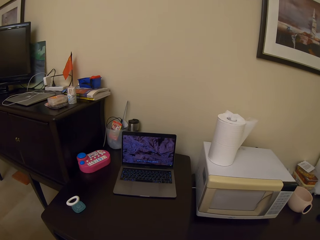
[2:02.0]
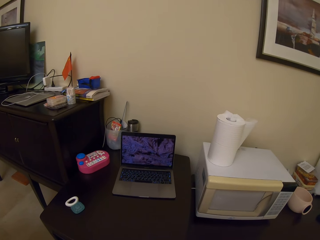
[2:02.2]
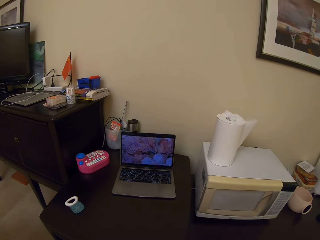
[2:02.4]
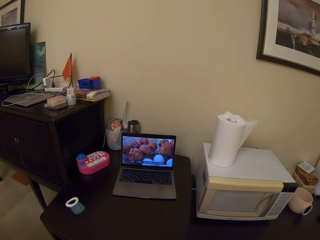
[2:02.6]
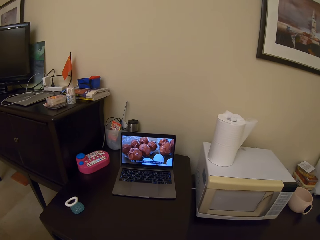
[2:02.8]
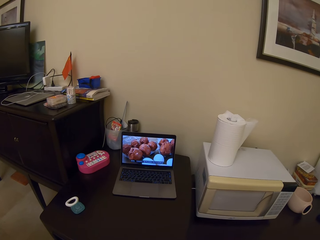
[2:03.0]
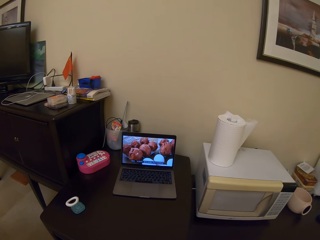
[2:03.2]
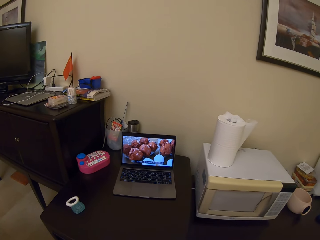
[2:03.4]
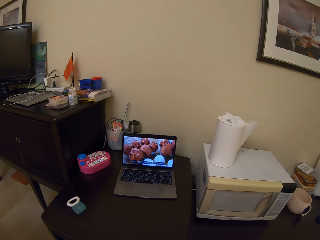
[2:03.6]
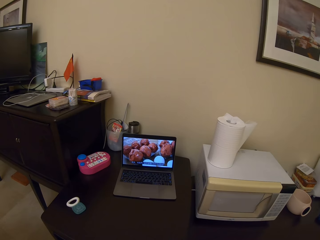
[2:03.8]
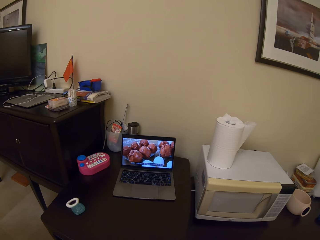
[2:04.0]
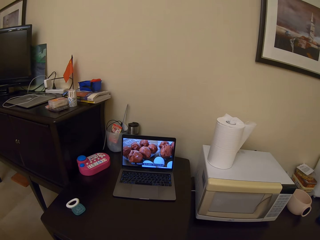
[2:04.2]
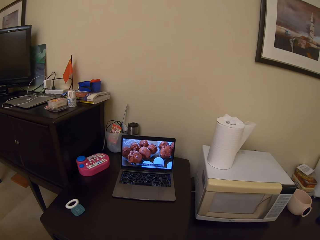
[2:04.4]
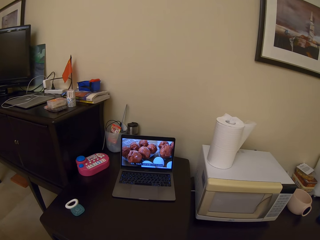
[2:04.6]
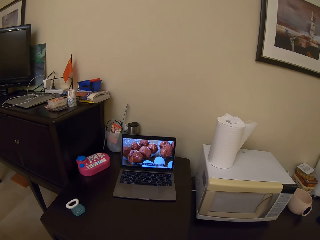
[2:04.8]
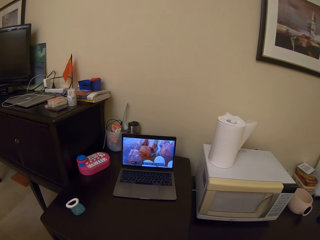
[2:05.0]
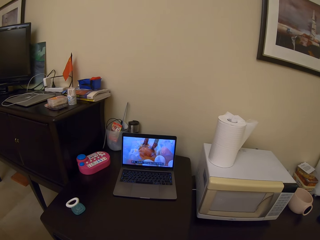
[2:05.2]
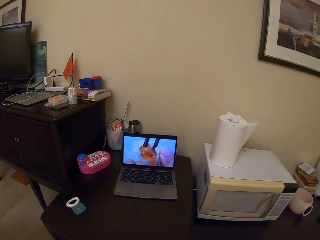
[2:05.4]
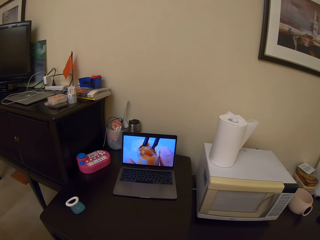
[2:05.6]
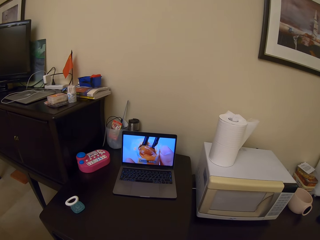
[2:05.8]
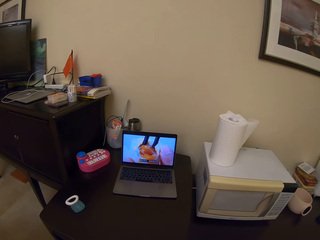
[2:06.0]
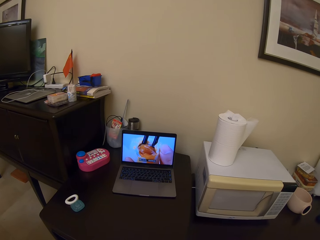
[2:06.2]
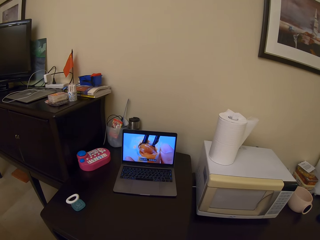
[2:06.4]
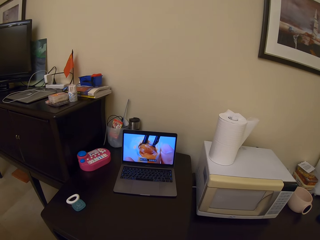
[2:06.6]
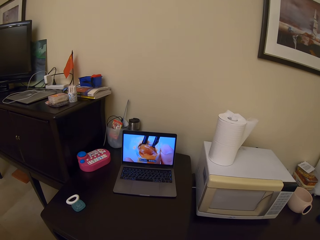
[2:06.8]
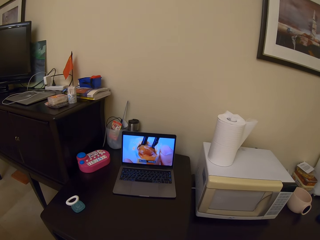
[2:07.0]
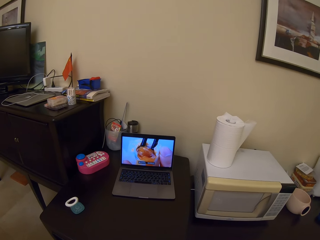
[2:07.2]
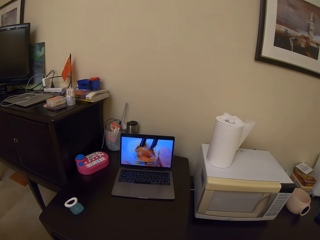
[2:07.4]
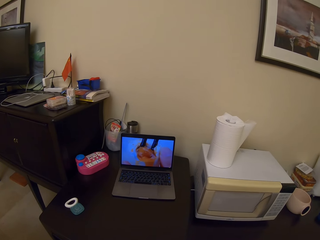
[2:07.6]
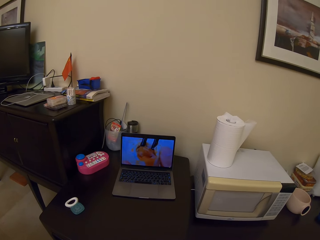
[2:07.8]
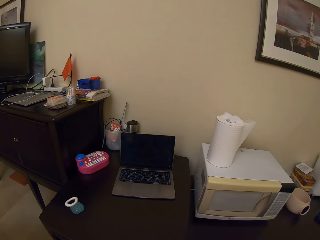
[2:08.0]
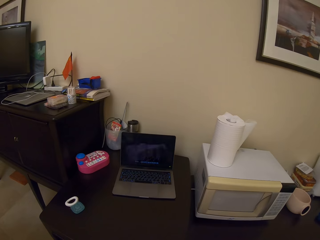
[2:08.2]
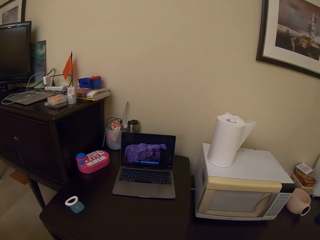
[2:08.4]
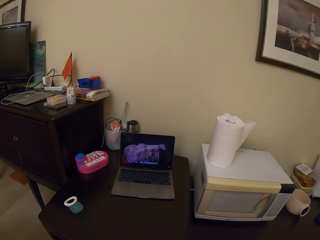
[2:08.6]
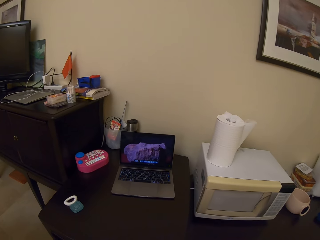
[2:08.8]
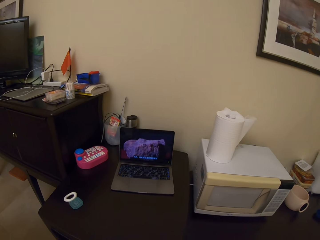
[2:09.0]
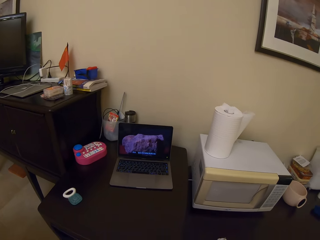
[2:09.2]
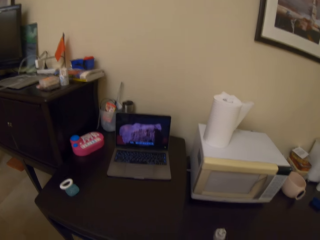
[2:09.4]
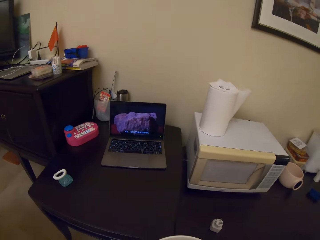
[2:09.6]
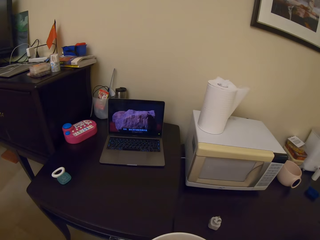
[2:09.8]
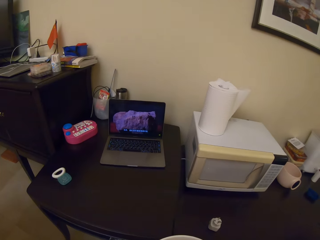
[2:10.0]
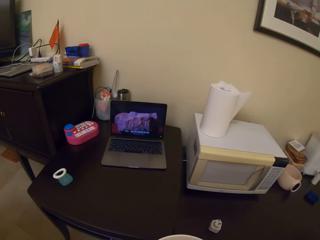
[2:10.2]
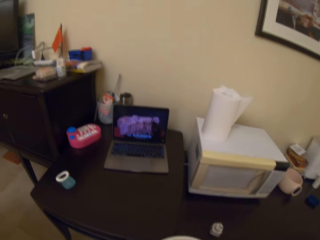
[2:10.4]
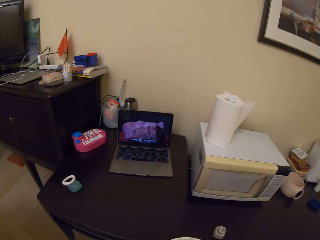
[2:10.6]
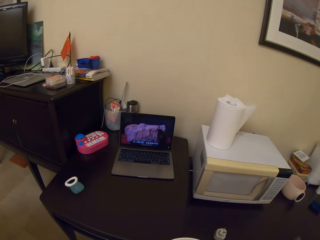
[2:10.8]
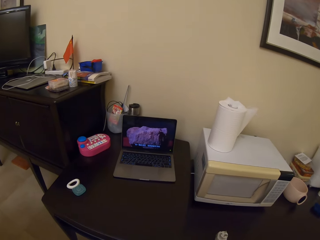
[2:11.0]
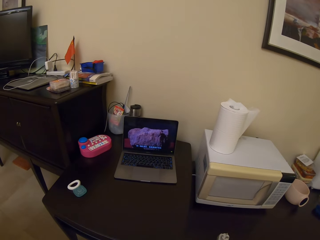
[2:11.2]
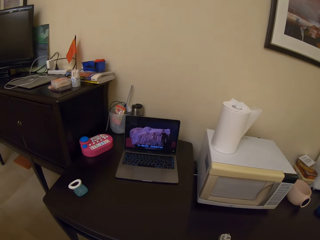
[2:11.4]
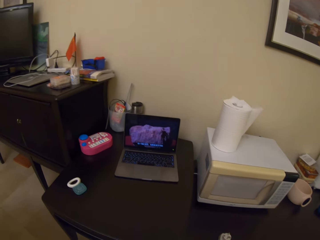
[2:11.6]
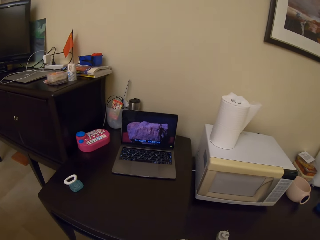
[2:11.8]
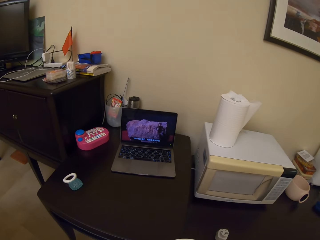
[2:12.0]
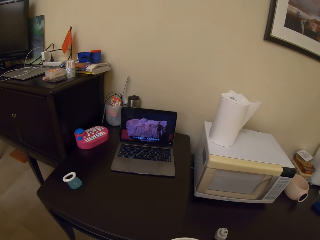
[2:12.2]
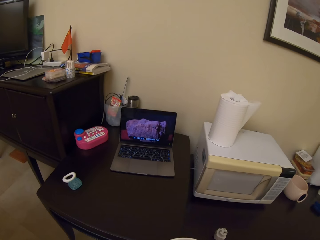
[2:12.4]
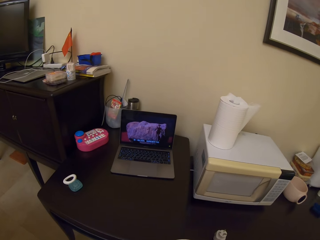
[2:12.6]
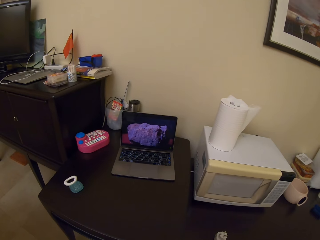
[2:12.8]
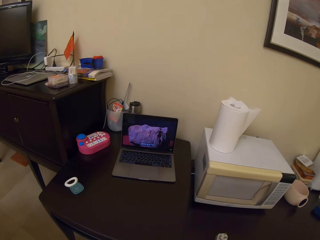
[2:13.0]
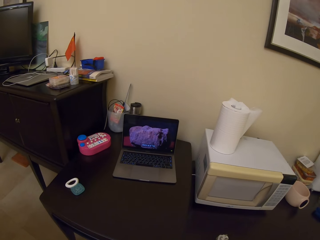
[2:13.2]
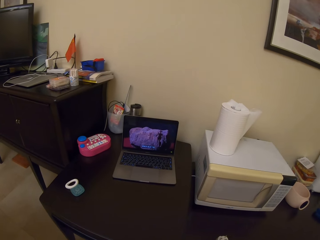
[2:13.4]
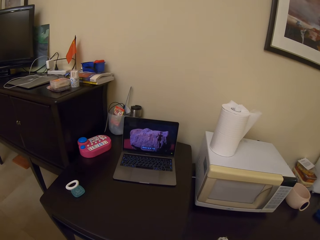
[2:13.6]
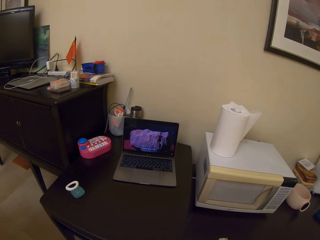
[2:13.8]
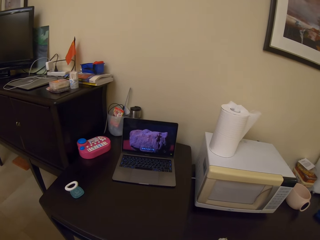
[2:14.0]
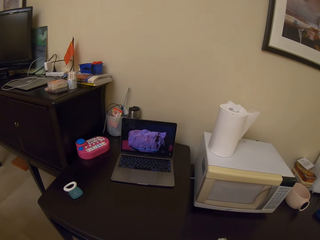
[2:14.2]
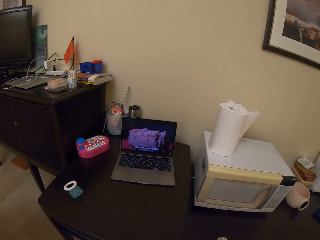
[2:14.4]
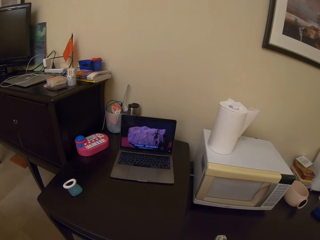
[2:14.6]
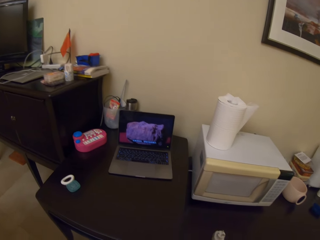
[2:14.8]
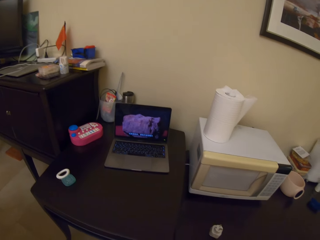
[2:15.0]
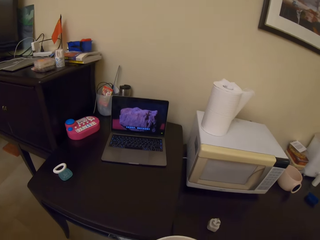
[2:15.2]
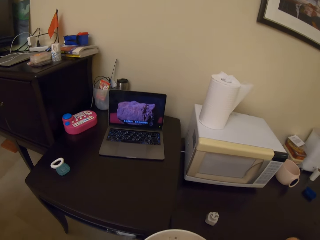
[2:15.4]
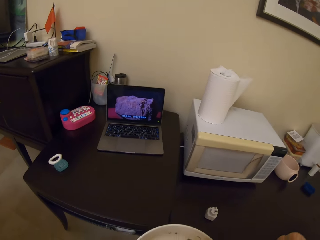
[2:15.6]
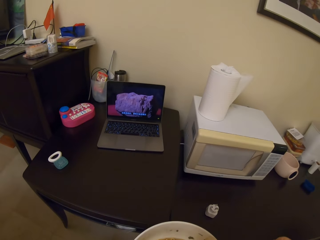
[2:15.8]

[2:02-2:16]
The camera wearer clears their throat.

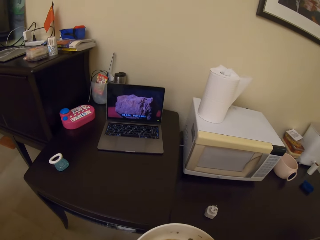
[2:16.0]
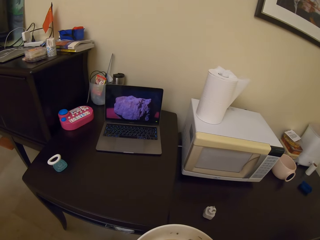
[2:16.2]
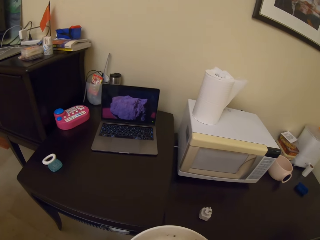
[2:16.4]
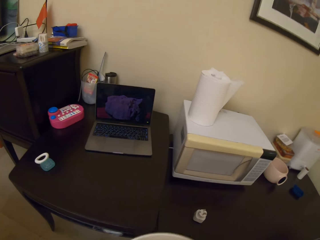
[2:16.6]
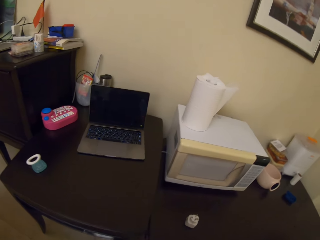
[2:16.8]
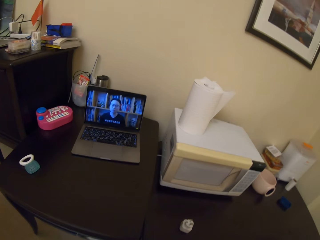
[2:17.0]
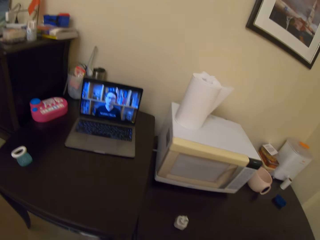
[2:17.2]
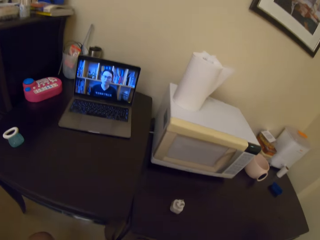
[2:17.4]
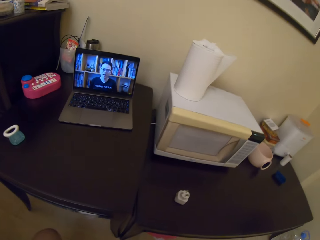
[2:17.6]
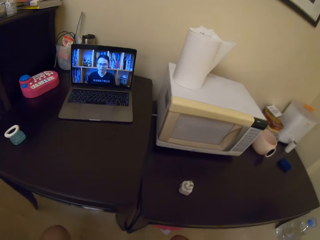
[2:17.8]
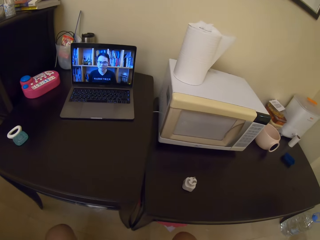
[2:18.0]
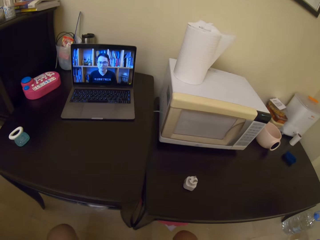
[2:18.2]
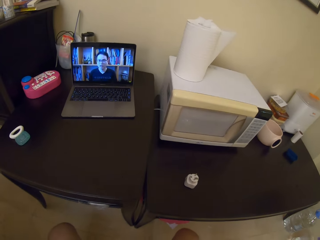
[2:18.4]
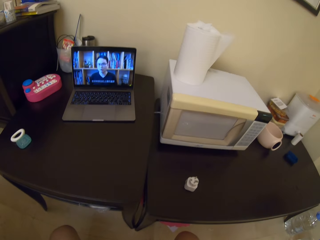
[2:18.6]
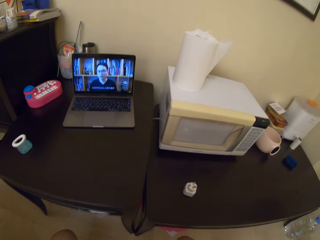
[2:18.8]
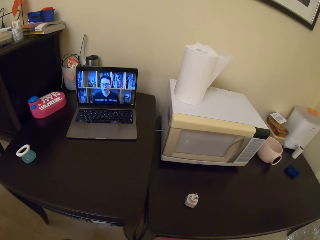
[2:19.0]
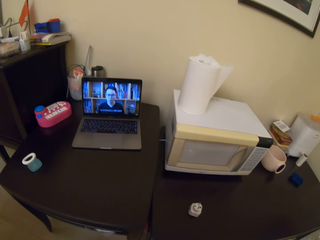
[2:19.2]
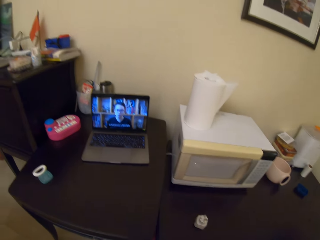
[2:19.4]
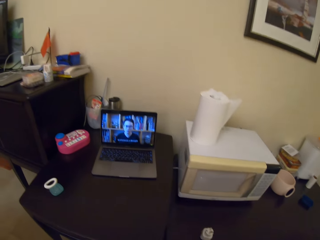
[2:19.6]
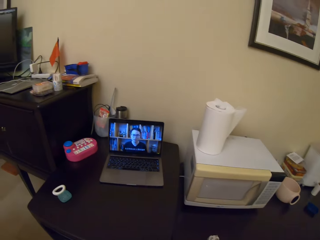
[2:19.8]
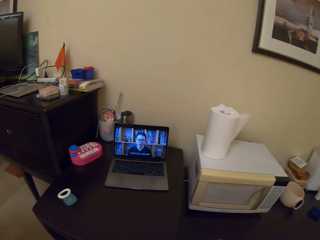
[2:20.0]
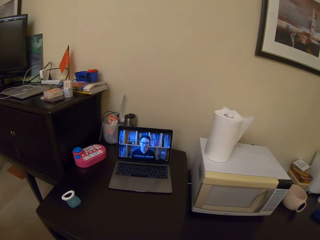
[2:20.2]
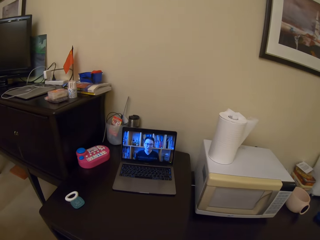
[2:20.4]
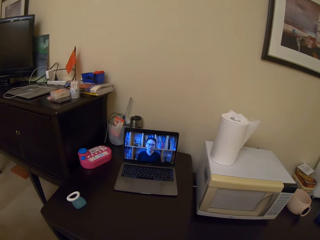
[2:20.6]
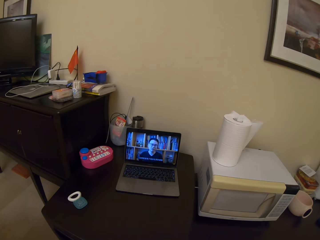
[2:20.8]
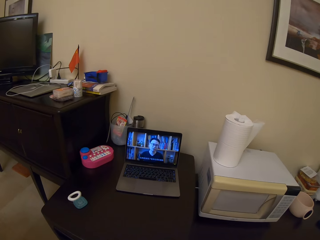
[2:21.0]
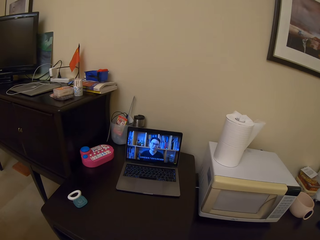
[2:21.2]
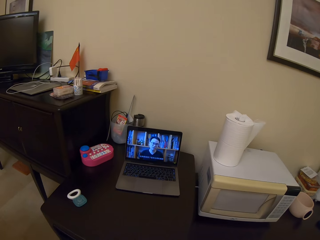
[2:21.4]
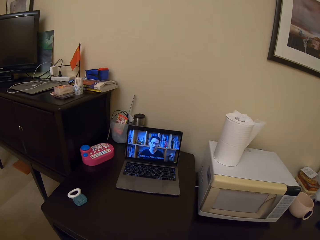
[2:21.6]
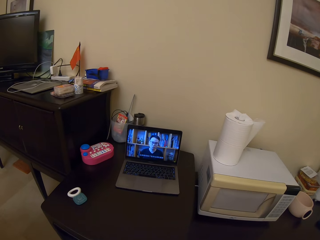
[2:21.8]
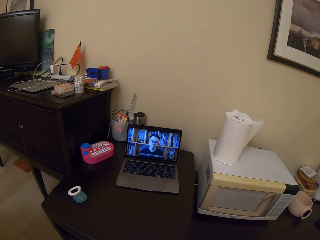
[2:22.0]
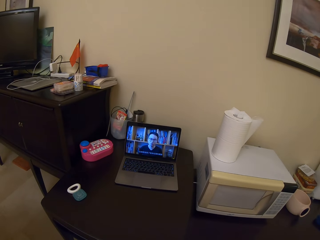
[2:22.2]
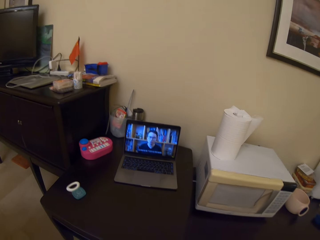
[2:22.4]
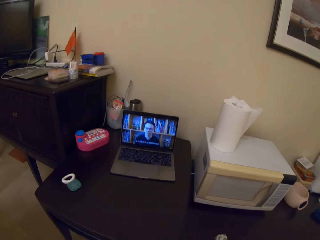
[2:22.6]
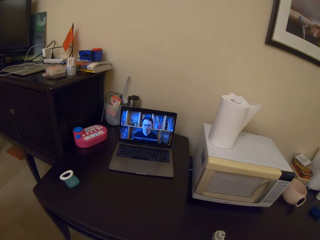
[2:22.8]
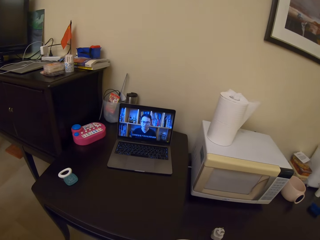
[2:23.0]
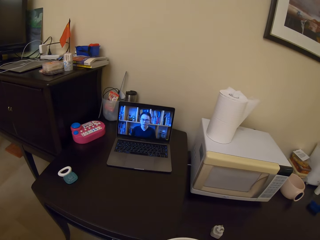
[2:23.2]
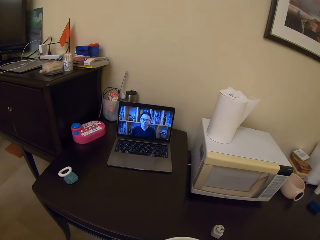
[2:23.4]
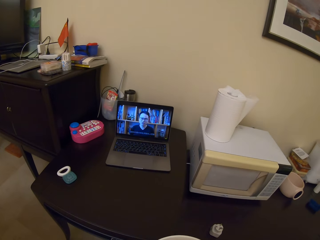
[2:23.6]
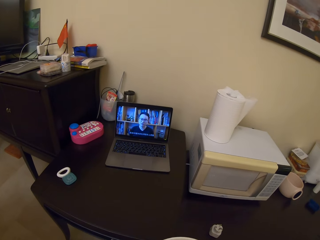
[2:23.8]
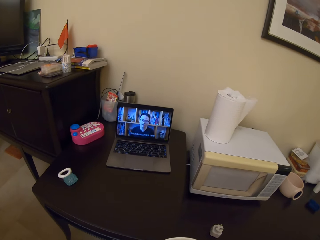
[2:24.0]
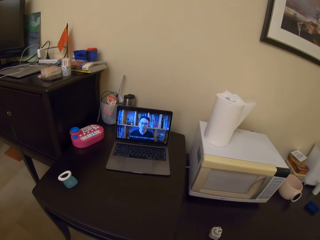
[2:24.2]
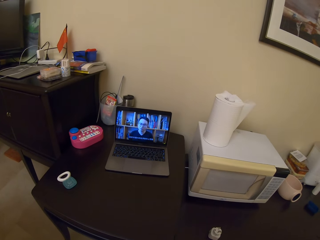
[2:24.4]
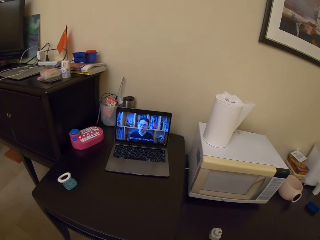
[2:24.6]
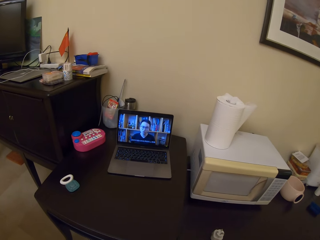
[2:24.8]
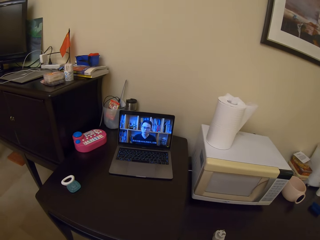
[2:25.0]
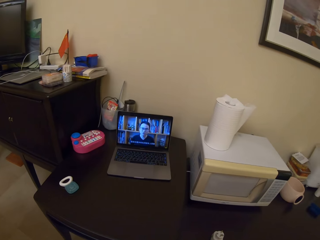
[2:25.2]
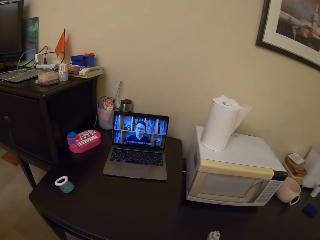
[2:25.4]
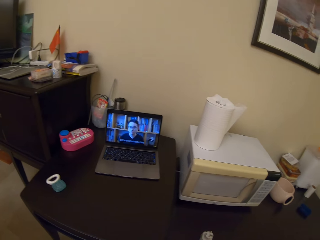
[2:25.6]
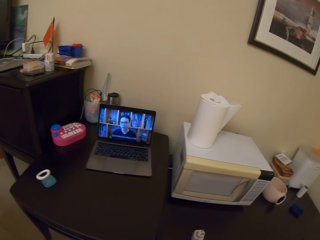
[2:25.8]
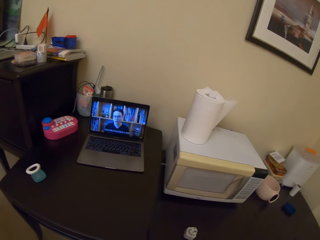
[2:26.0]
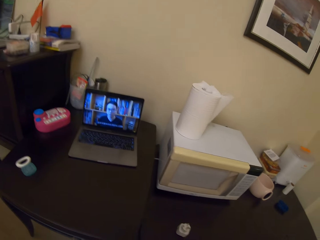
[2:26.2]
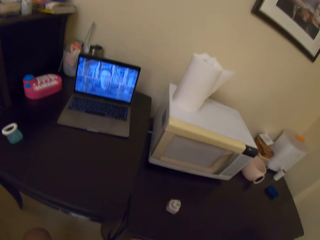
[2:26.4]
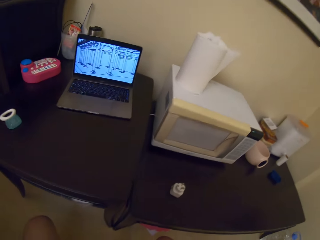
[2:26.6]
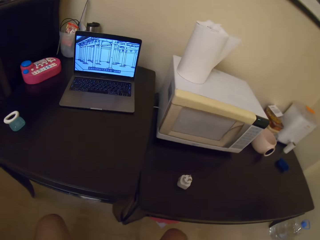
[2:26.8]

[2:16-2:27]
The camera wearer sips noodles.
